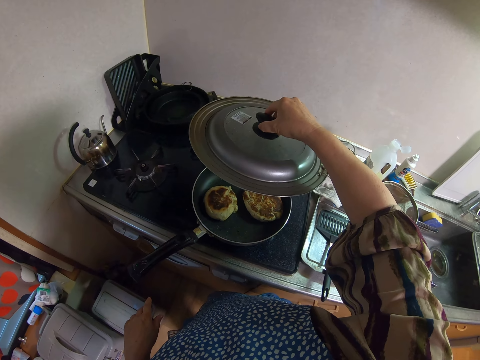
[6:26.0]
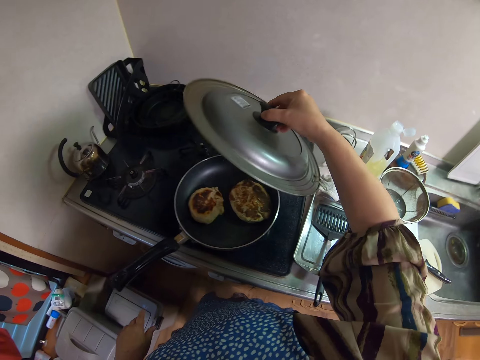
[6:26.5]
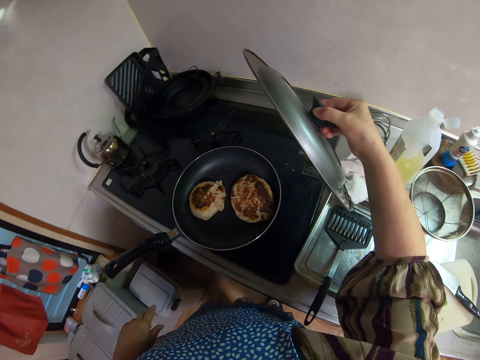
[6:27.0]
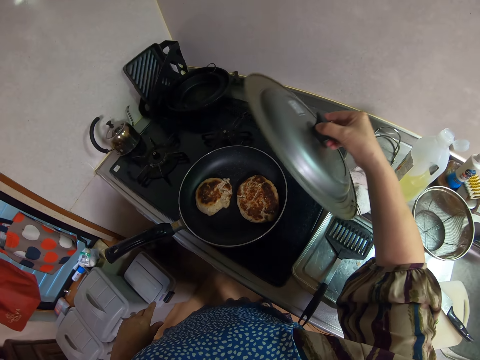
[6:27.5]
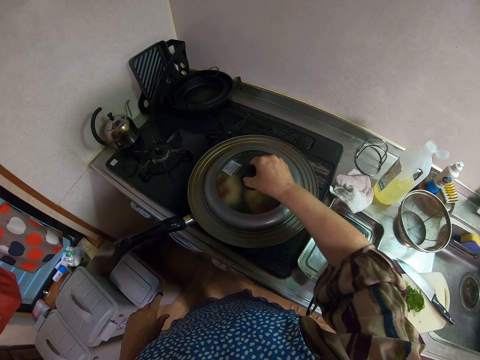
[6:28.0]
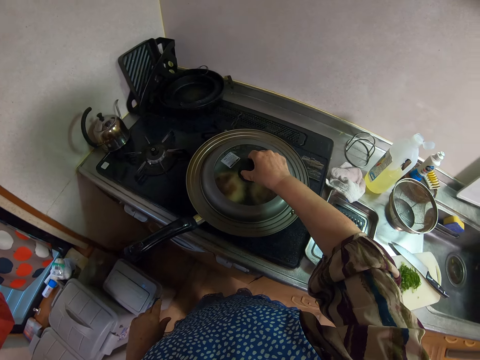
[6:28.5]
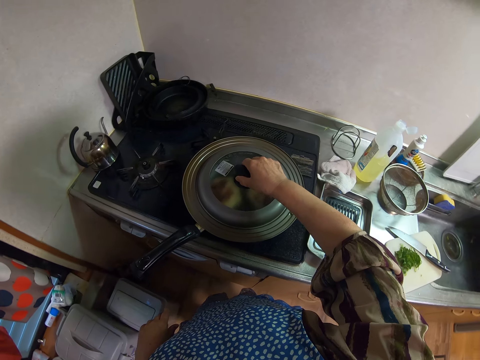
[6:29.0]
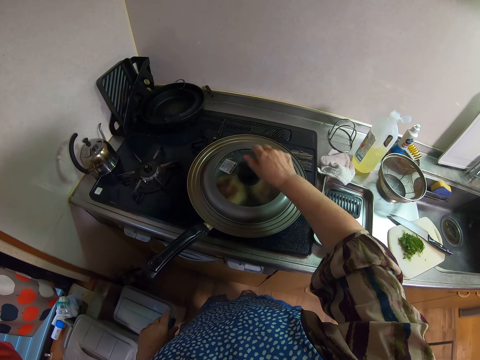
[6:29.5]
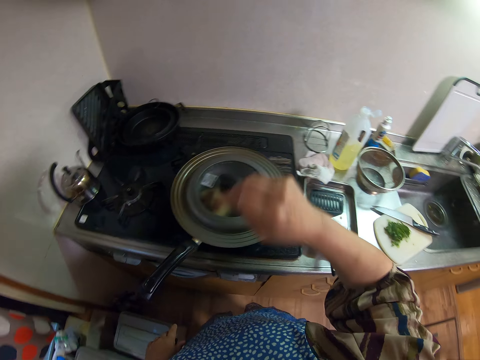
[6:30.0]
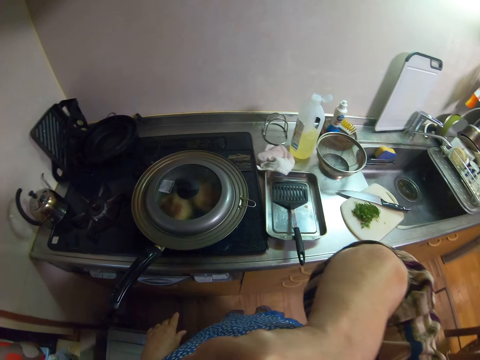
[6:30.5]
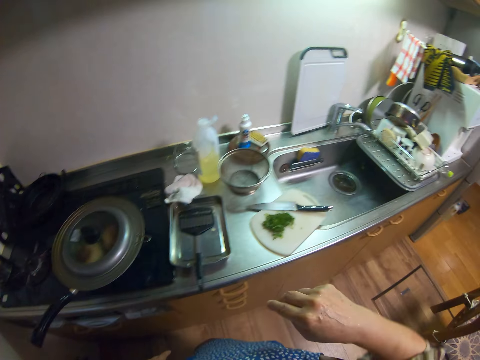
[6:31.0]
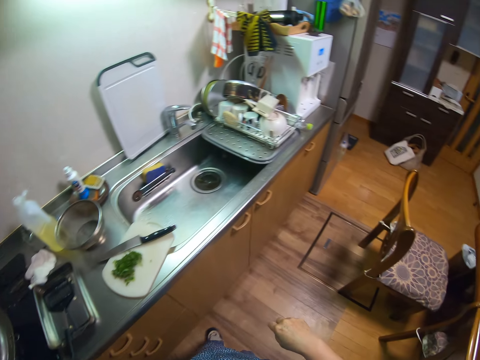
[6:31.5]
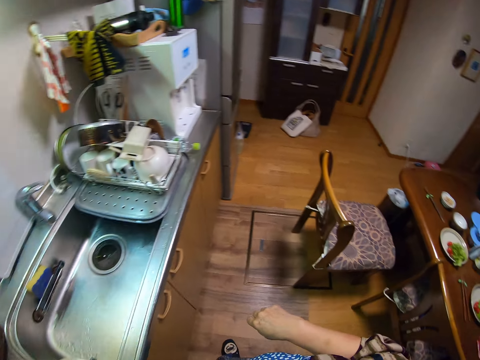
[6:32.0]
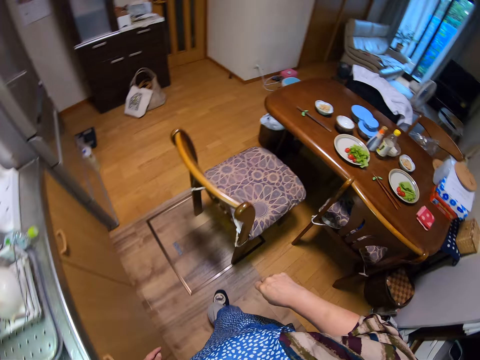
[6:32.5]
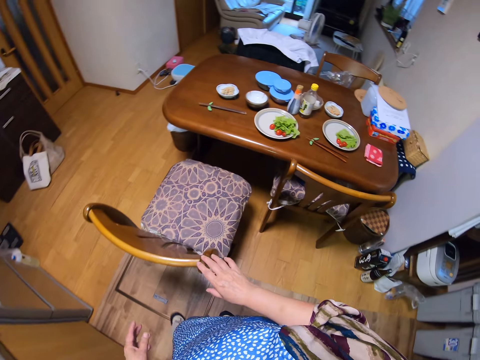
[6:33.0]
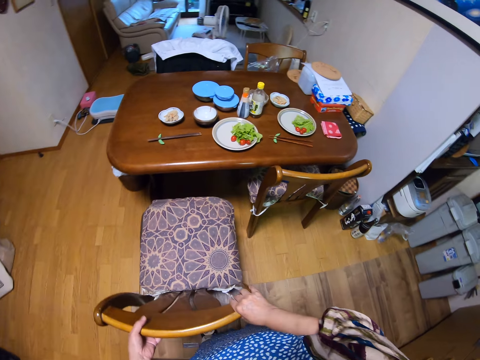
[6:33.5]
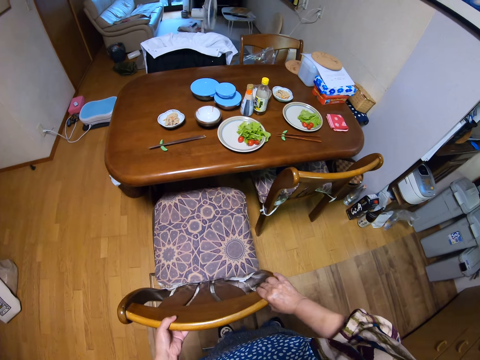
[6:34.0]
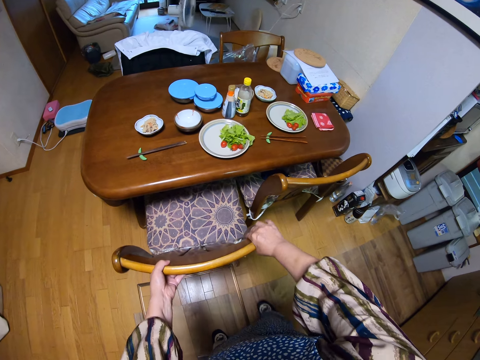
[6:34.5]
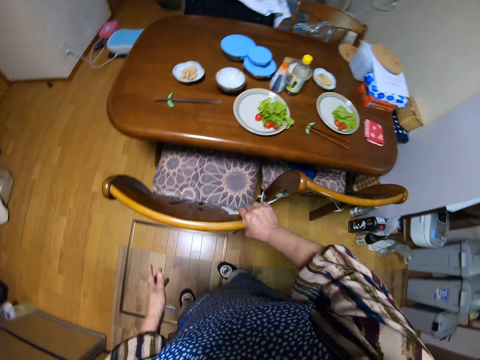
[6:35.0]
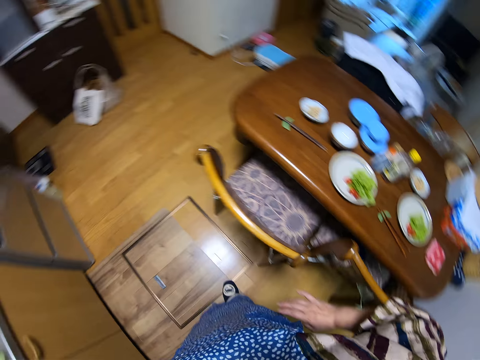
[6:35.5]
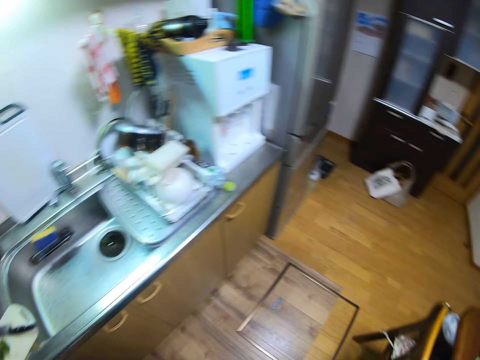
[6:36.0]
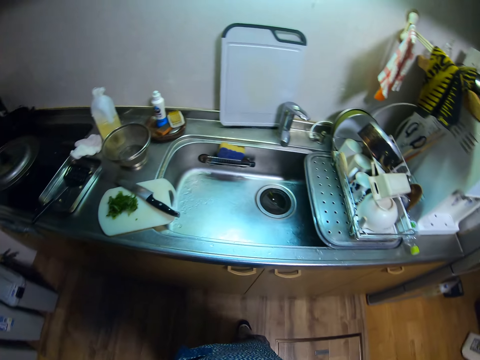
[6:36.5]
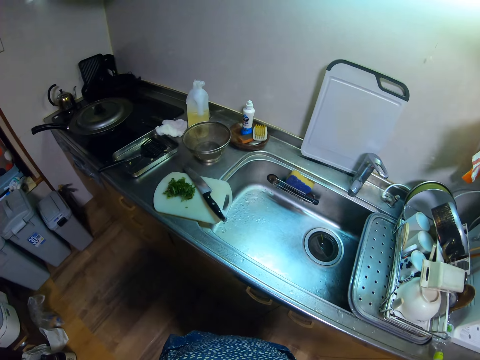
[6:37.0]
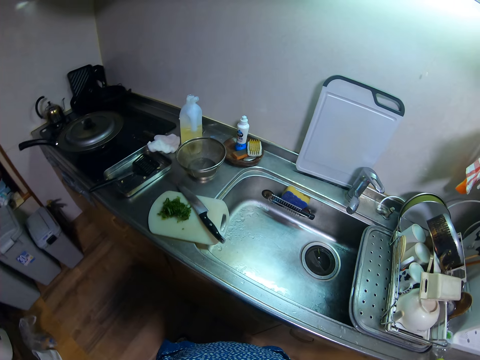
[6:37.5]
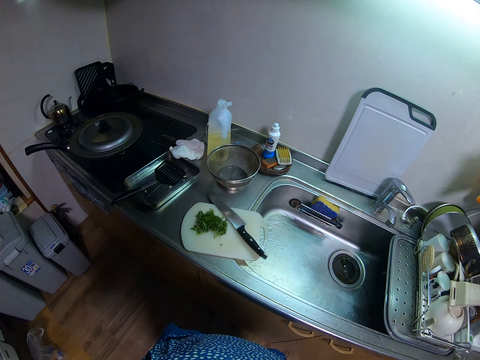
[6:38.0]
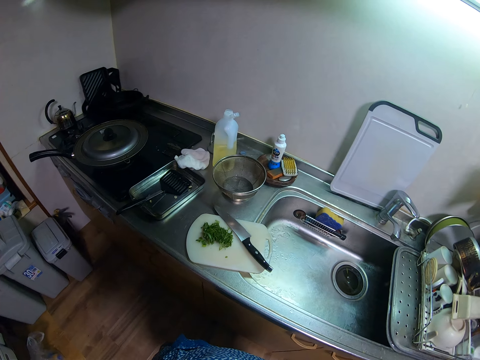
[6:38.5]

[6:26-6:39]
The camera wearer checks on the pastry. She closes the frying pan. She touches her face. She wipes her face with her right hand. She puts down her hand. She walks towards the dining table. She moves a chair in the kitchen. She walks towards the sink.

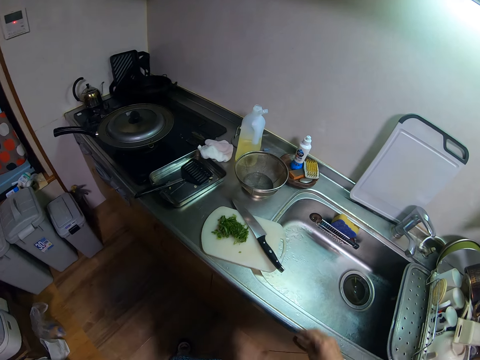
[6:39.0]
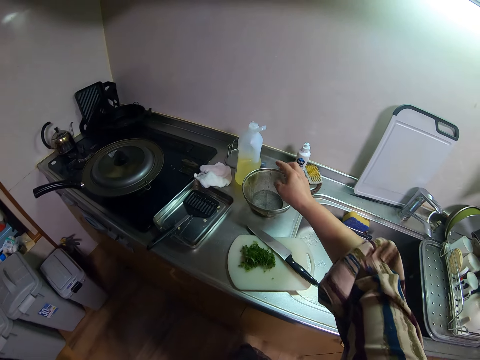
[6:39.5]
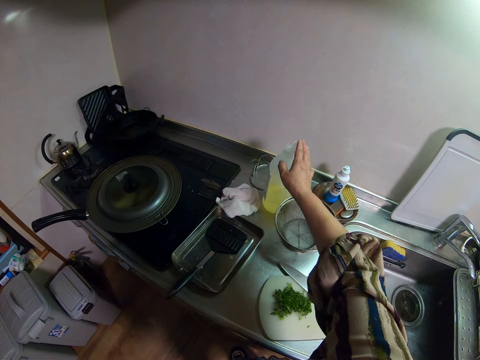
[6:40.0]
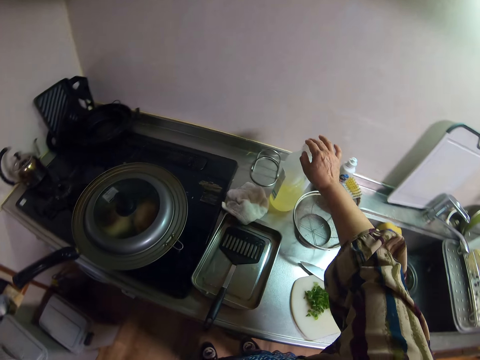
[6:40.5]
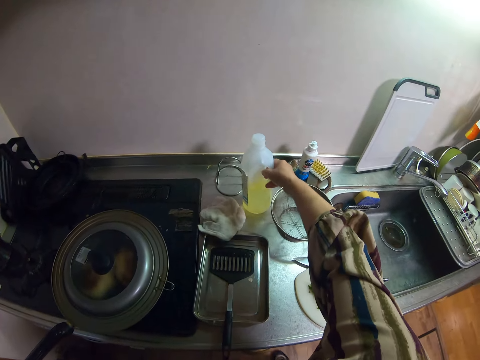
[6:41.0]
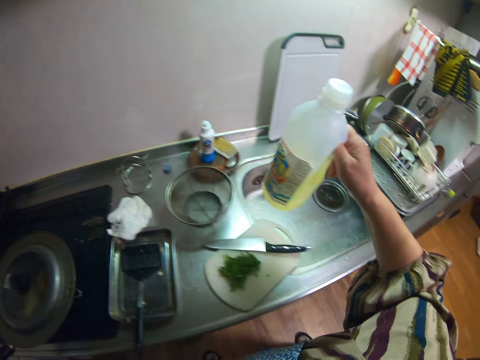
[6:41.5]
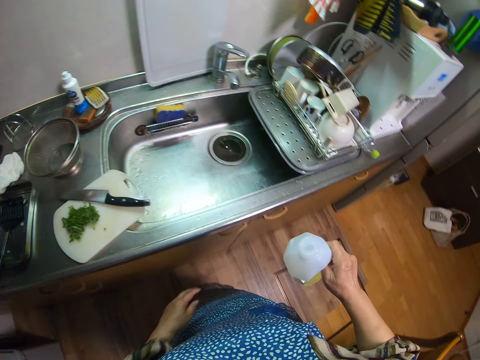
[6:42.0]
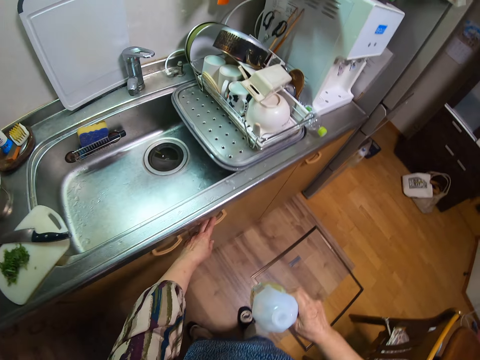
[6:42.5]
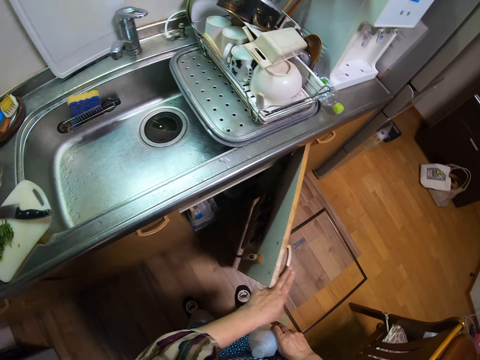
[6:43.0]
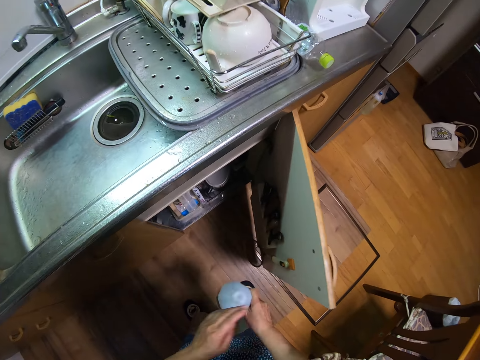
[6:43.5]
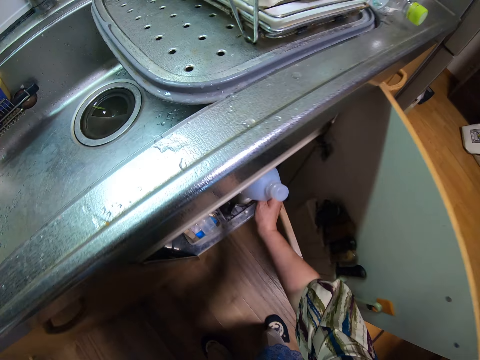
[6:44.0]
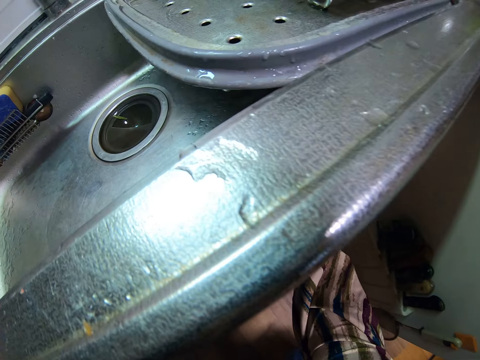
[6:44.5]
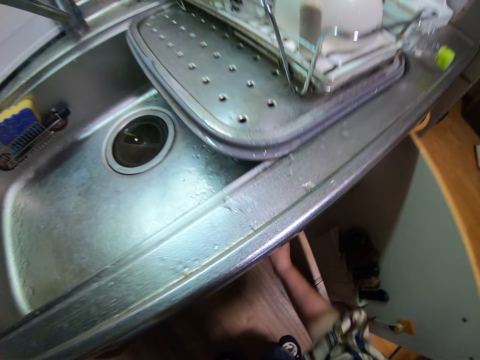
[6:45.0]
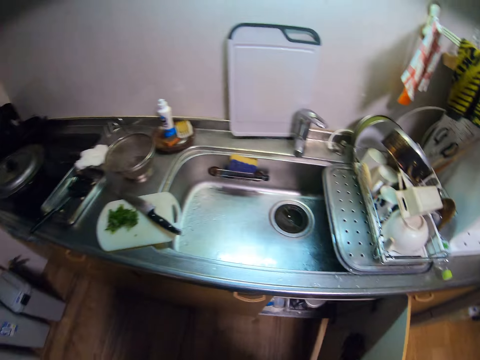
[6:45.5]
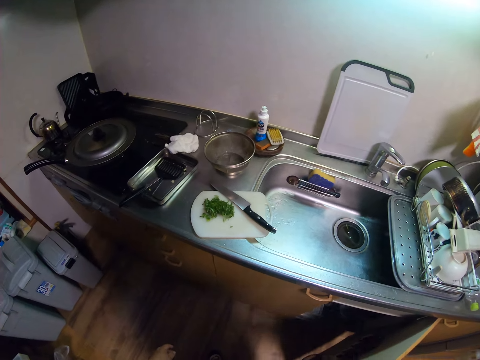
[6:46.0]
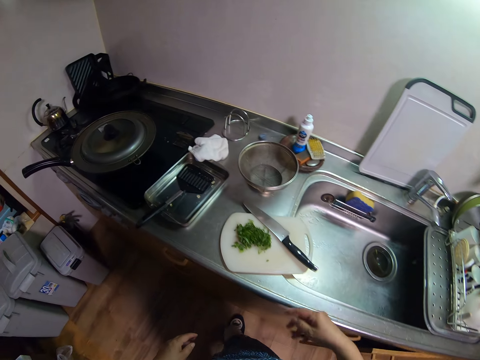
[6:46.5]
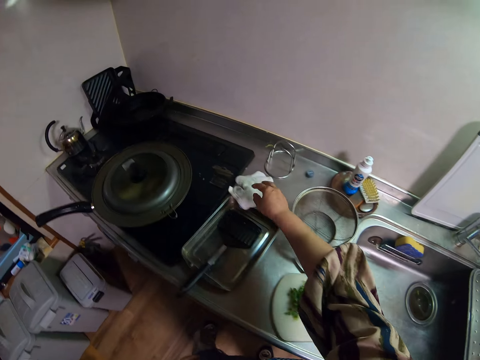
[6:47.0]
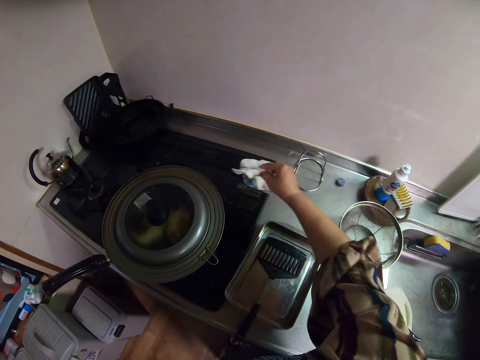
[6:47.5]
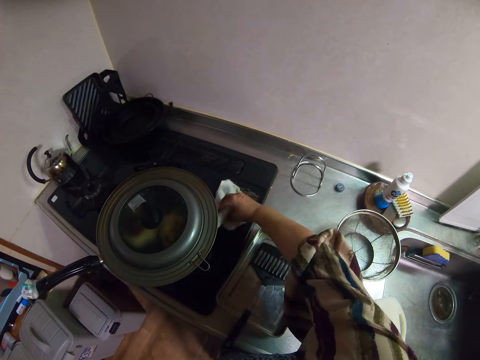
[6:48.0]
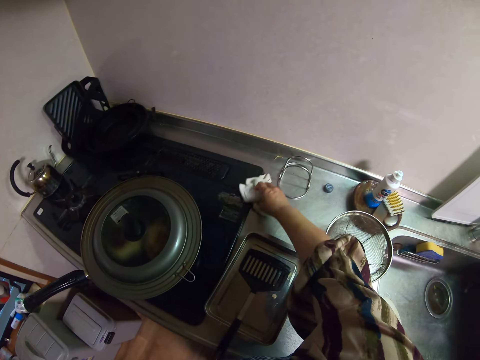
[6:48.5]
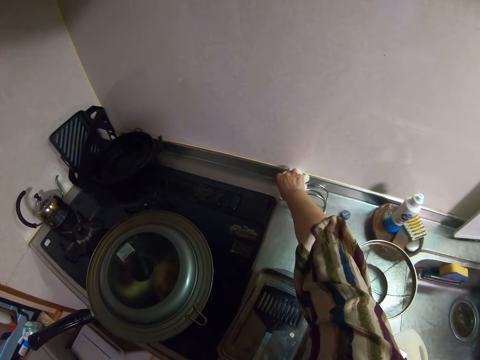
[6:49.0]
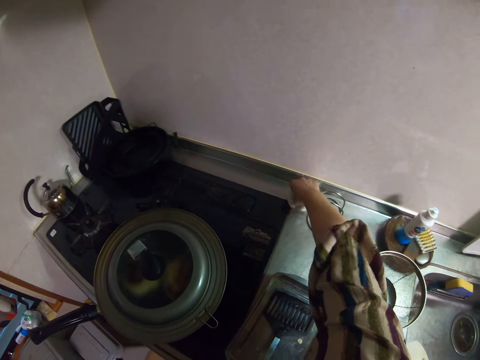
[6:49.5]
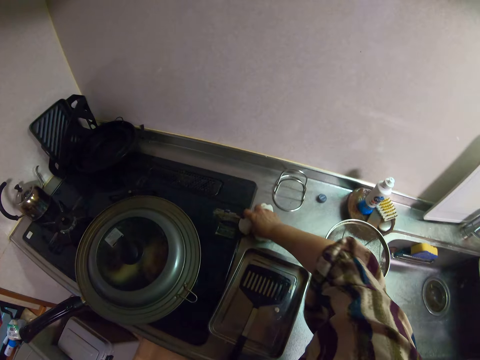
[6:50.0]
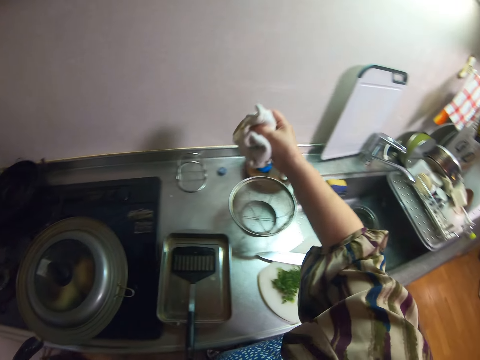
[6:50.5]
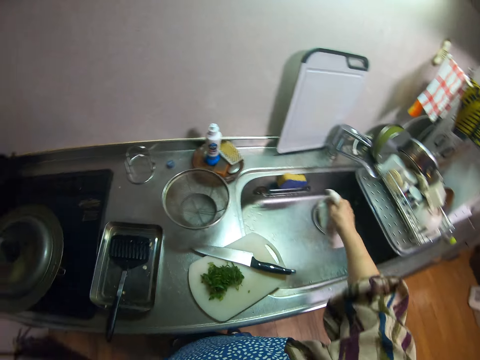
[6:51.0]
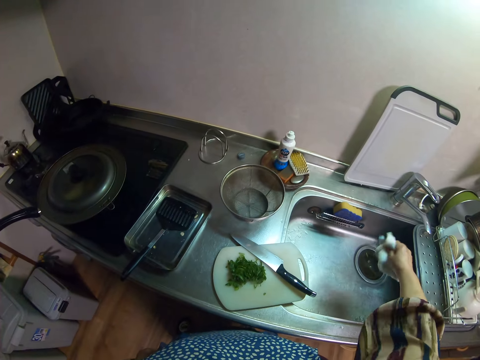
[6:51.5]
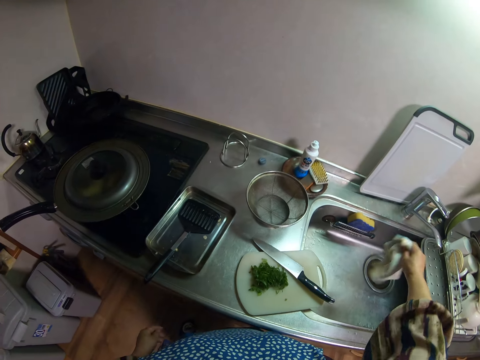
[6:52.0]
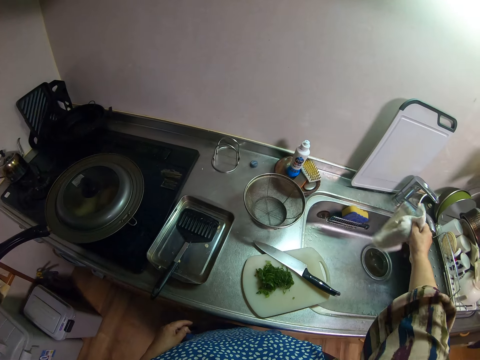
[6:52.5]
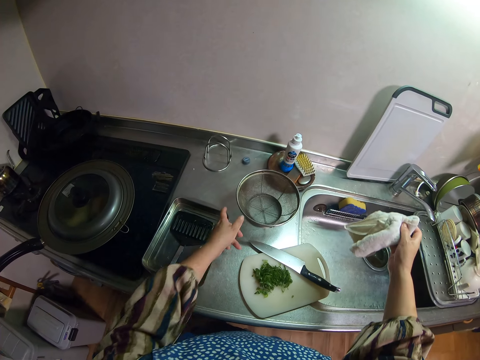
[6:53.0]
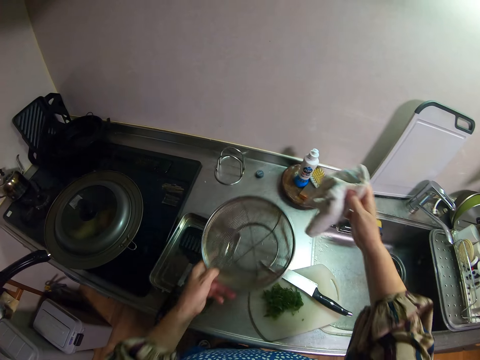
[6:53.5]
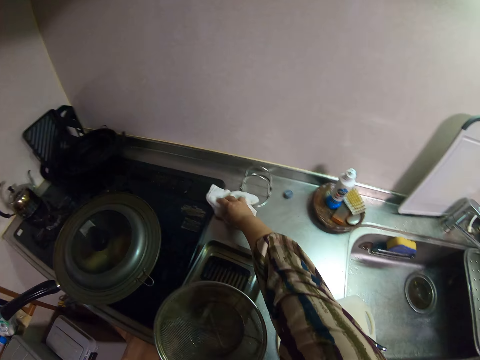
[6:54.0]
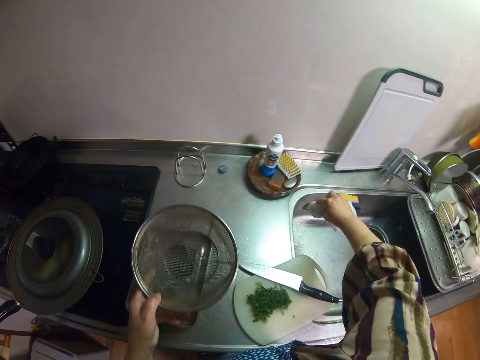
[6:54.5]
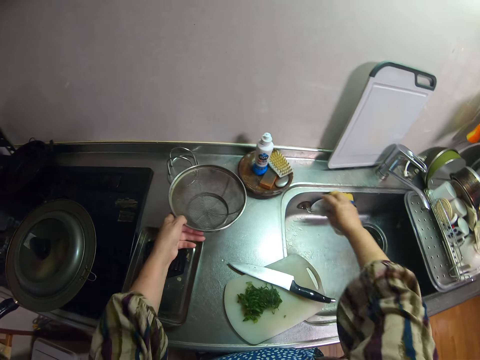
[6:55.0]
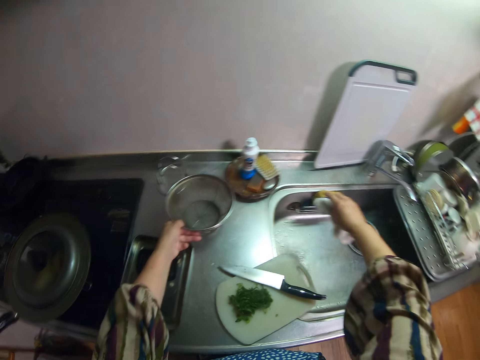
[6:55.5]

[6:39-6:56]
The camera wearer closes a bottle of oil on the table. She picks up the bottle of oil on the table. She opens a cabinet or cupboard with her left hand. She places the bottle of oil in the cabinet. She closes the cupboard. She picks up a napkin or towel with her right hand. She cleans a stove with the napkin. She wipes the napkin over the zinc. She shakes the towel in the sink. She picks up the sieve on the table. She cleans the table with the napkin.
